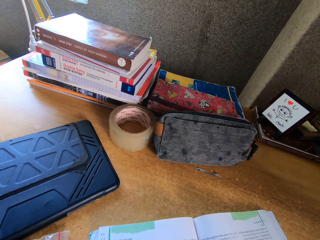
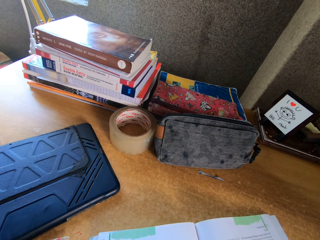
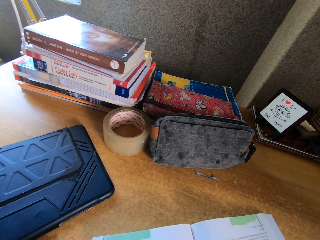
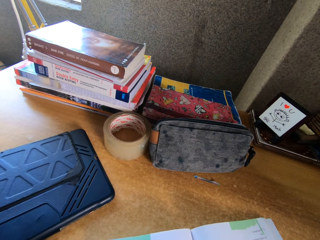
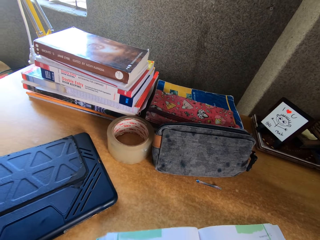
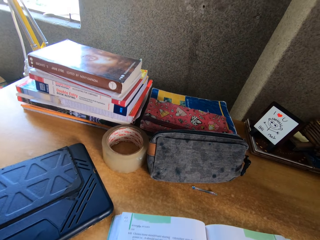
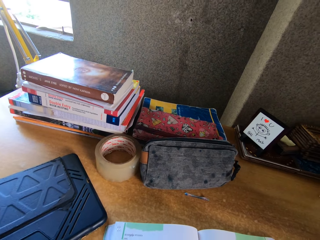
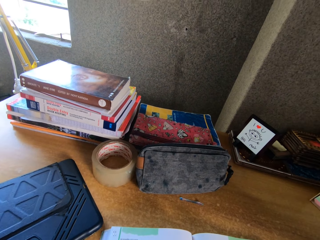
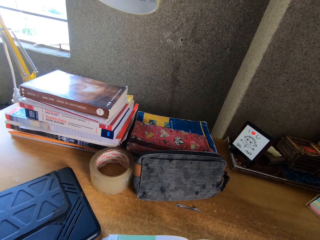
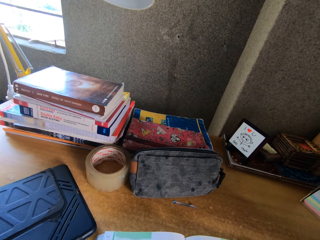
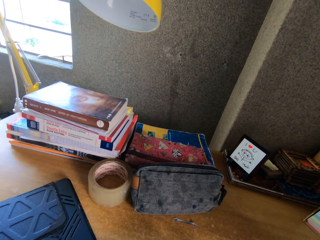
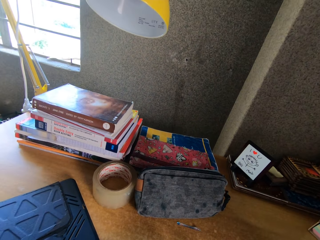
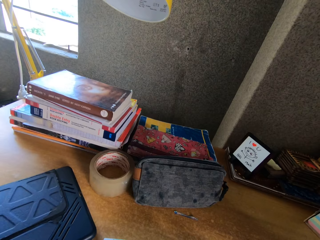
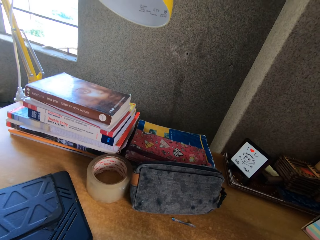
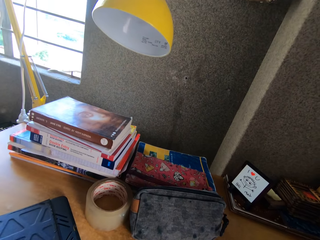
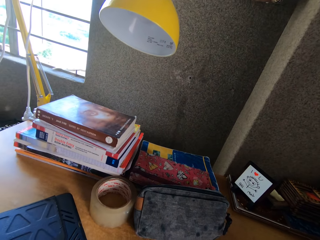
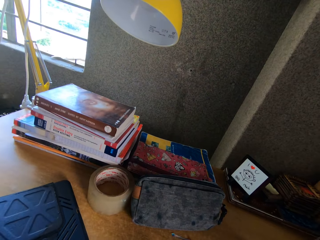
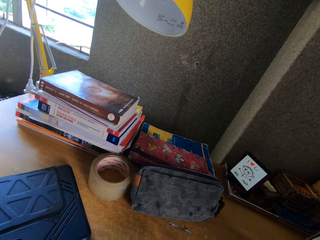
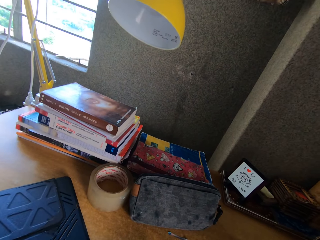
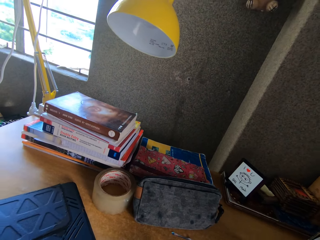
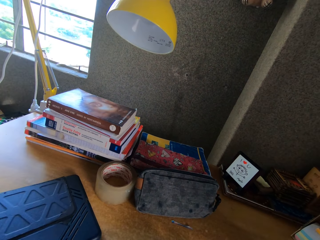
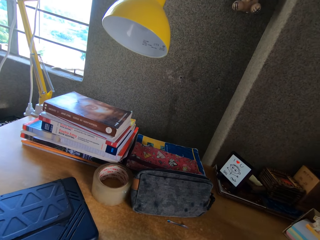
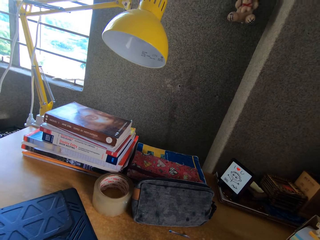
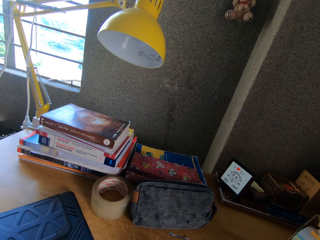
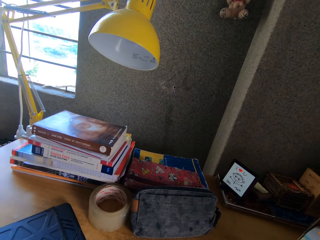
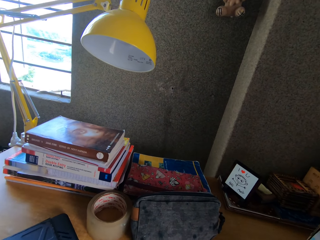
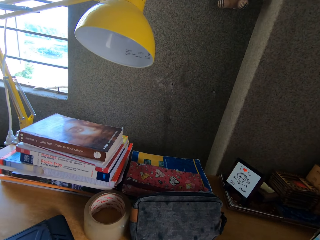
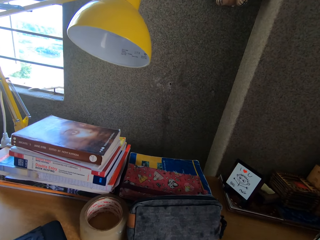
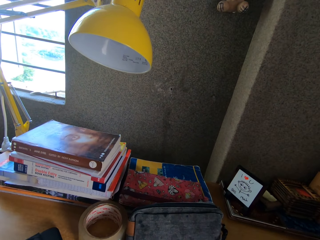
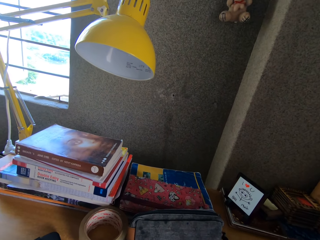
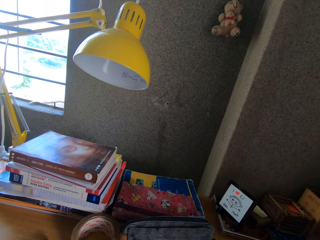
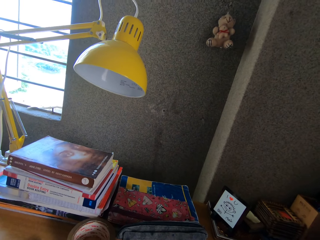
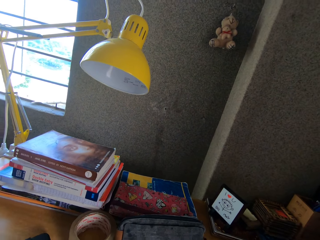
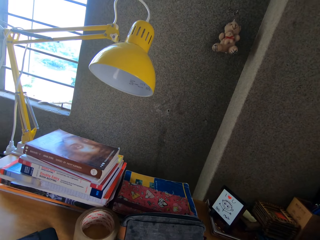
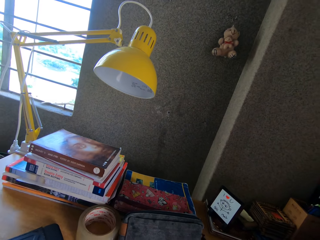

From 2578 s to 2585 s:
The camera wearer reads the book.

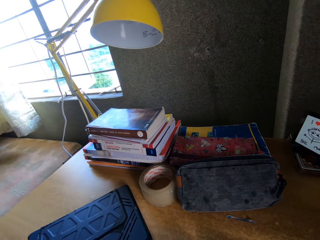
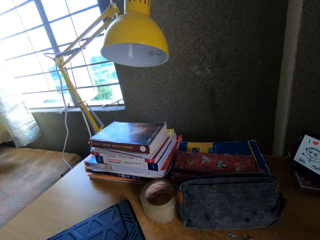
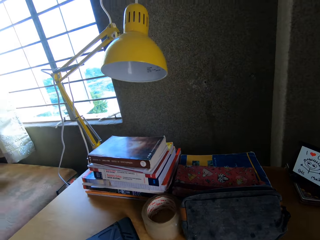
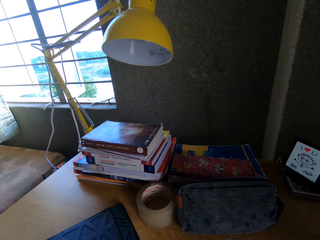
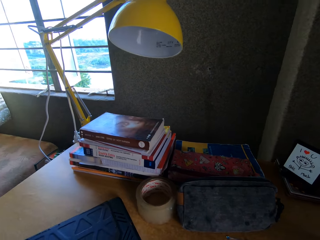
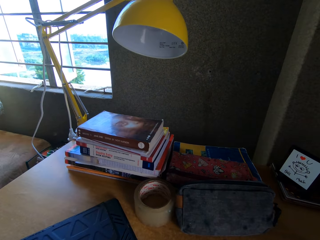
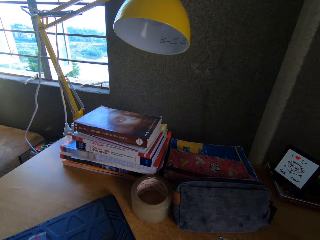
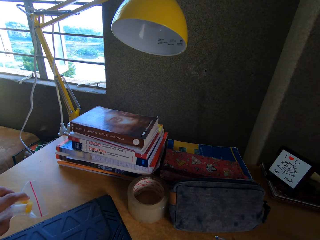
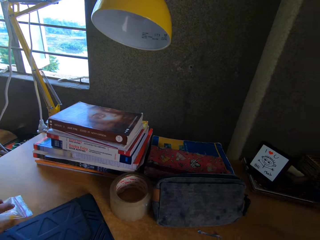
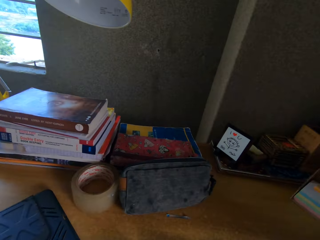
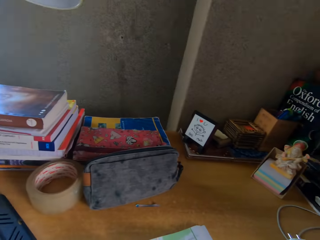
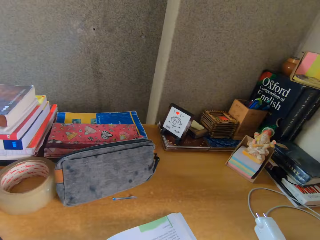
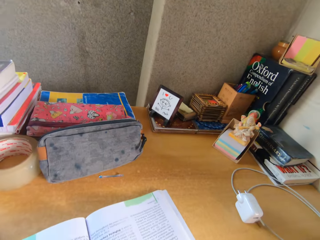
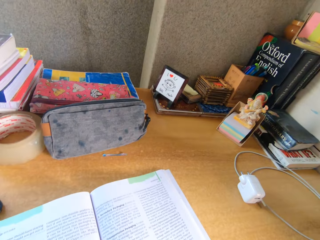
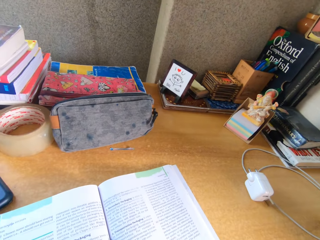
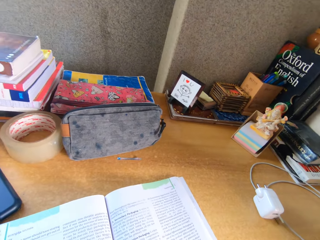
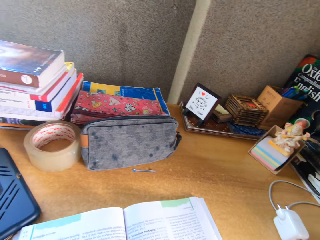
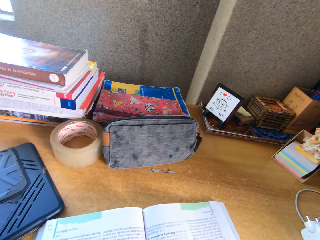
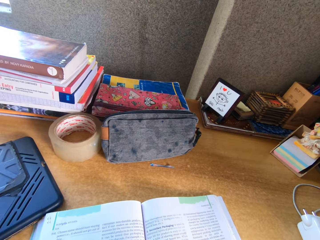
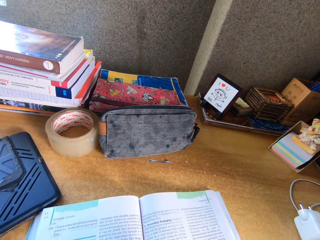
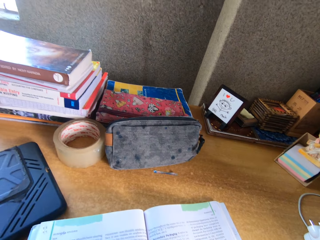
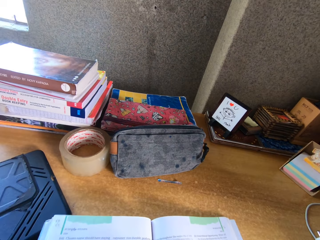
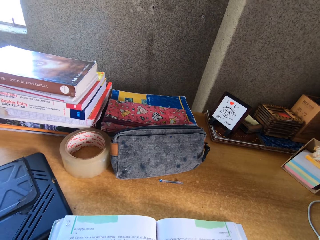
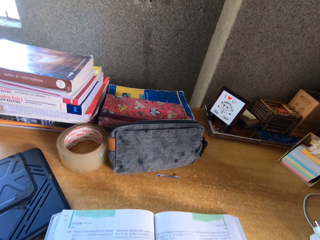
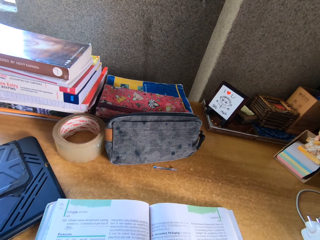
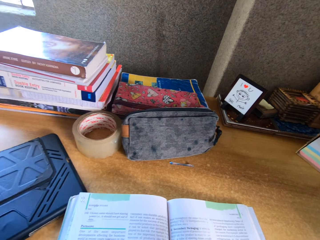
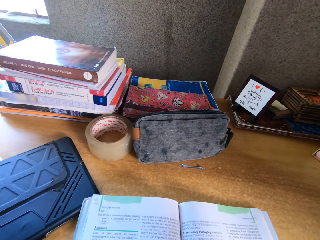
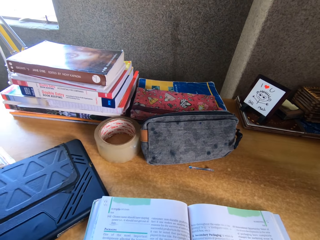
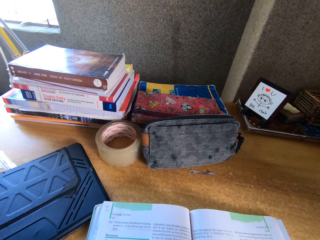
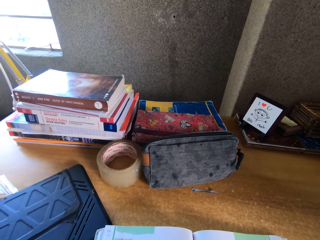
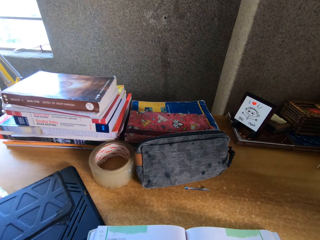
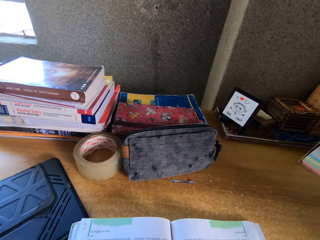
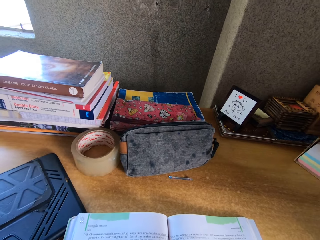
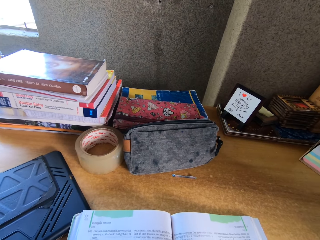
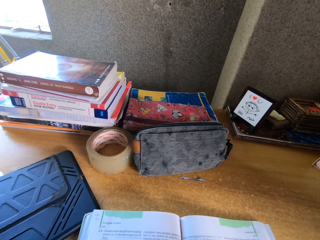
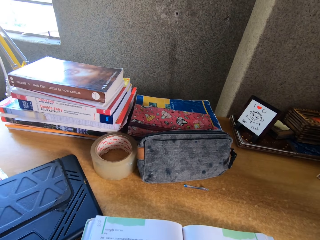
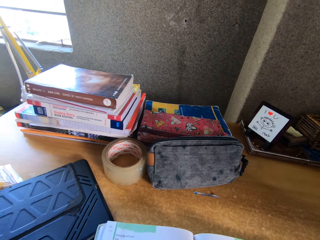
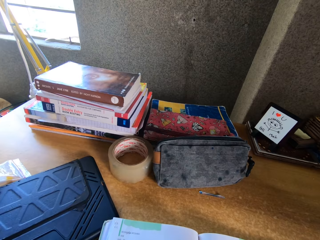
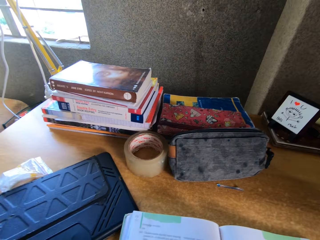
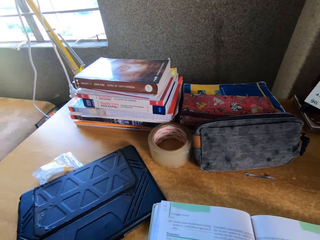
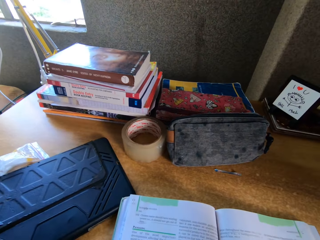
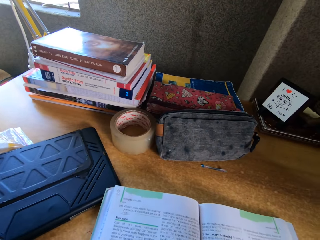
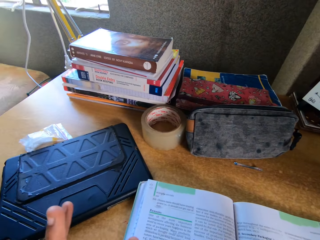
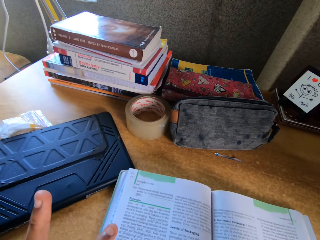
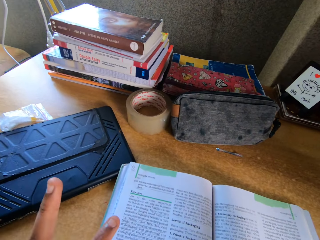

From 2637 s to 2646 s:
The camera wearer puts something on top of the table. They read the book.

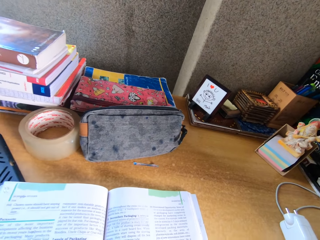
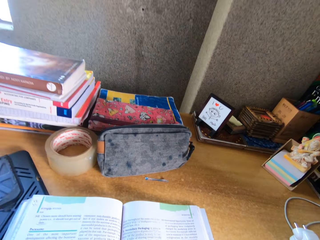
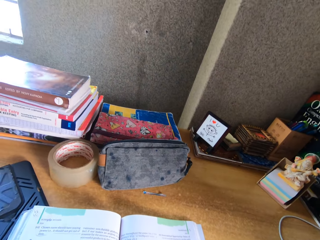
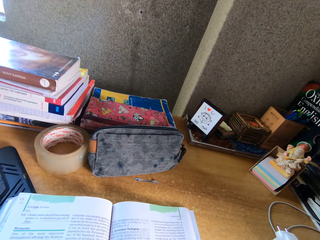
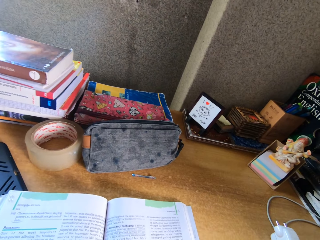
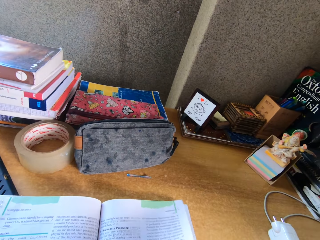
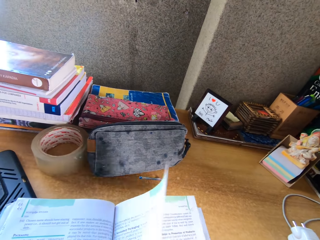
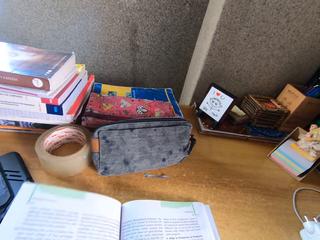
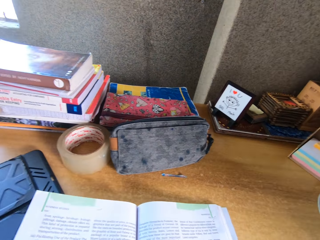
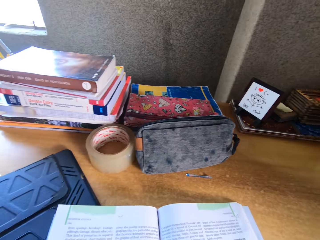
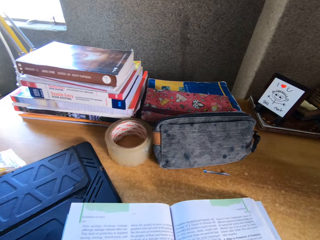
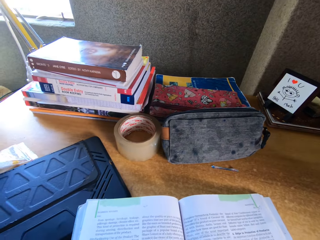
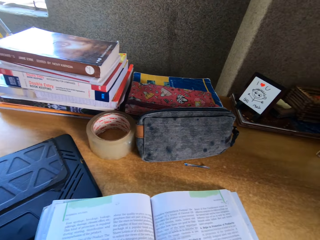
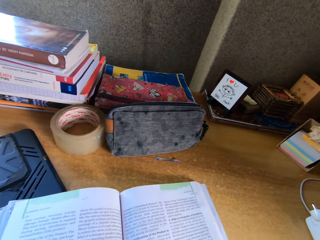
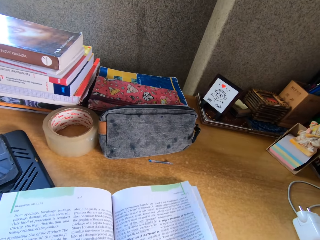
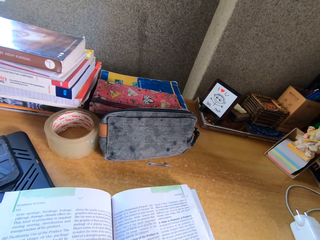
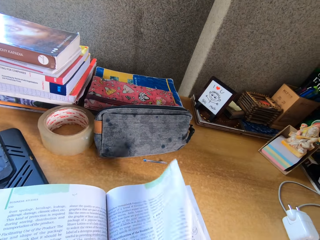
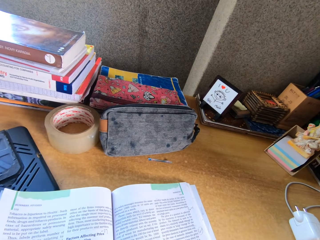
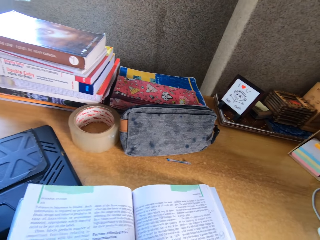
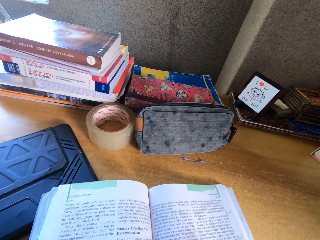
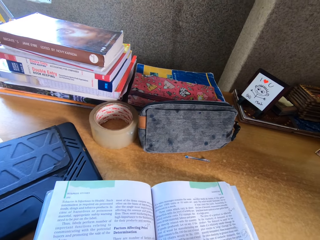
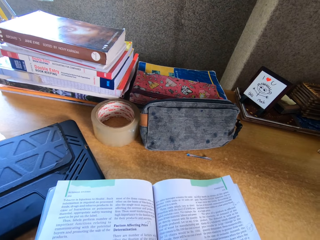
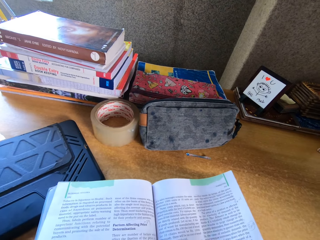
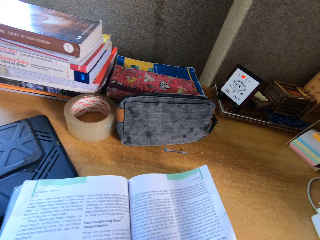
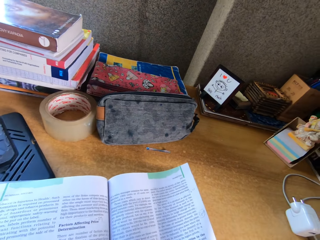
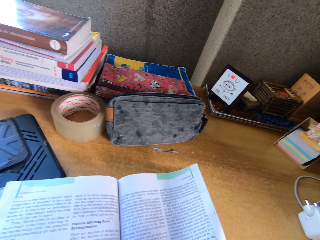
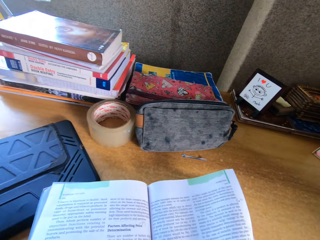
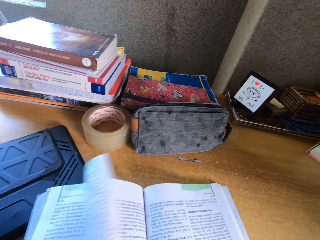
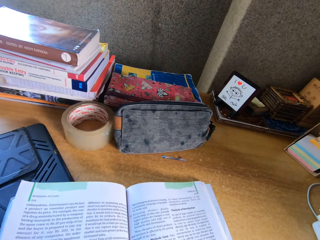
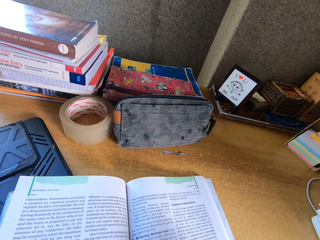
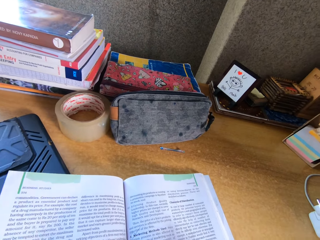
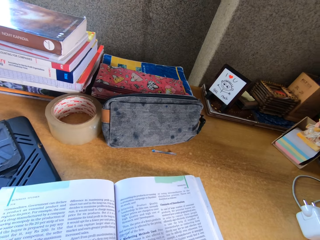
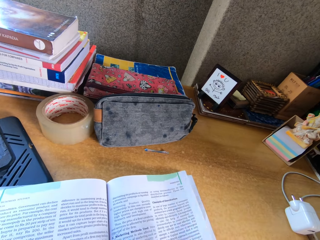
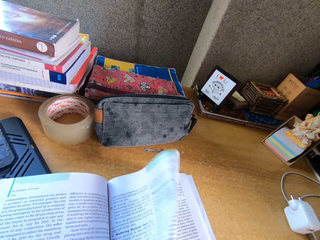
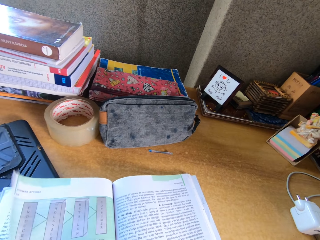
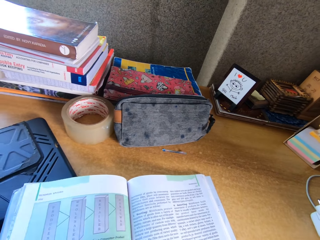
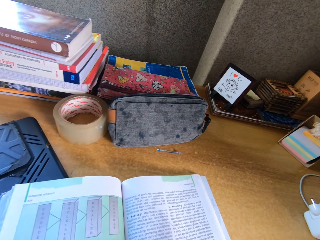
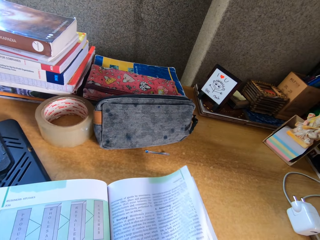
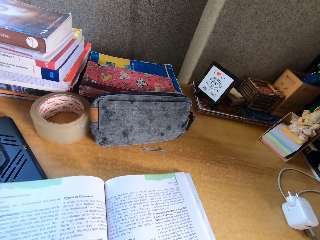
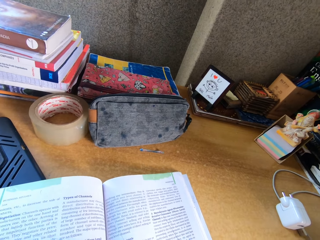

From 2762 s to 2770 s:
The camera wearer opens the book pages. They turn the book page.
